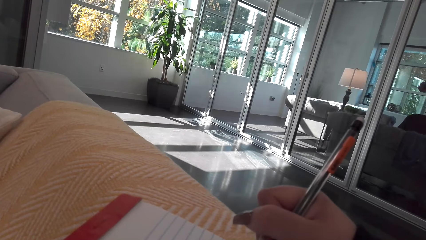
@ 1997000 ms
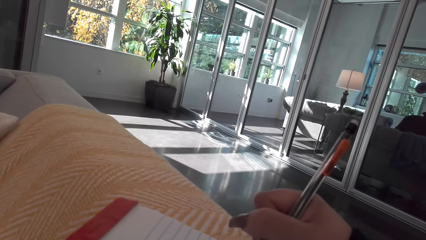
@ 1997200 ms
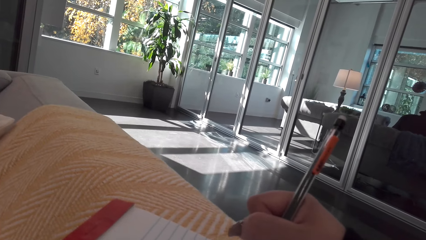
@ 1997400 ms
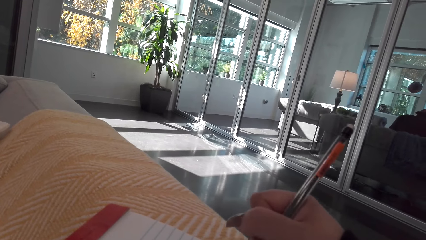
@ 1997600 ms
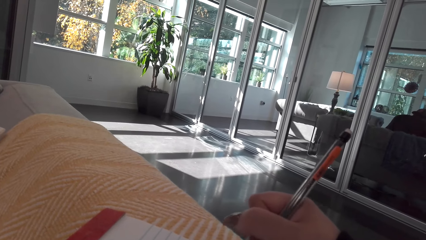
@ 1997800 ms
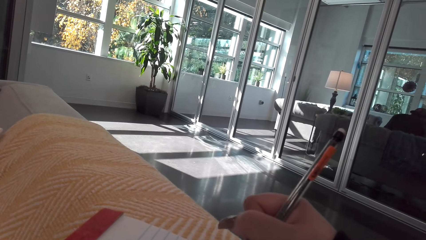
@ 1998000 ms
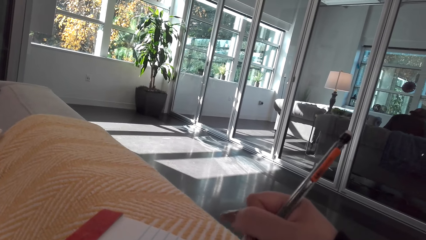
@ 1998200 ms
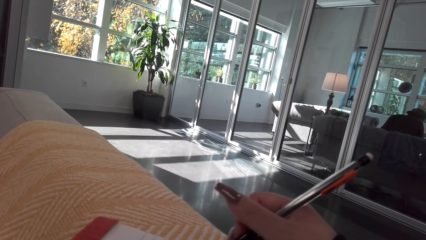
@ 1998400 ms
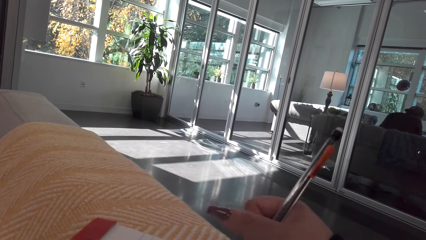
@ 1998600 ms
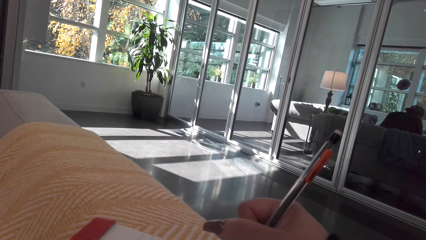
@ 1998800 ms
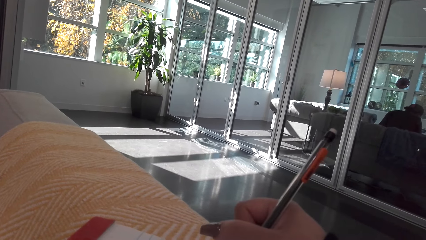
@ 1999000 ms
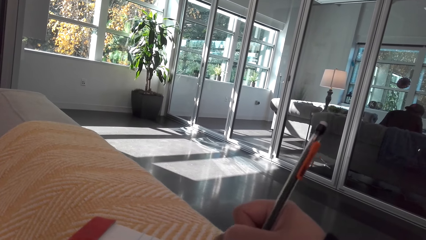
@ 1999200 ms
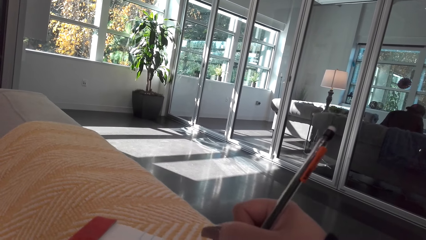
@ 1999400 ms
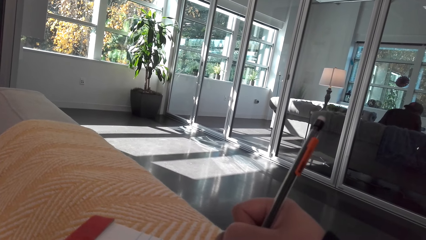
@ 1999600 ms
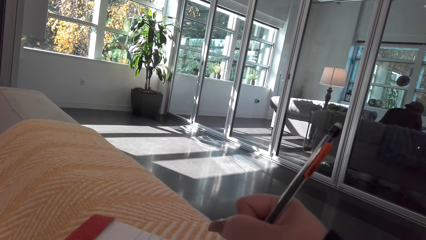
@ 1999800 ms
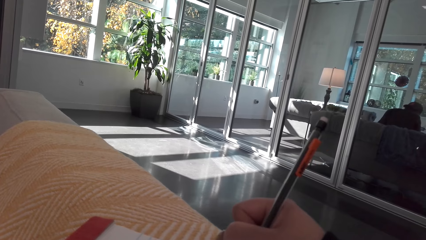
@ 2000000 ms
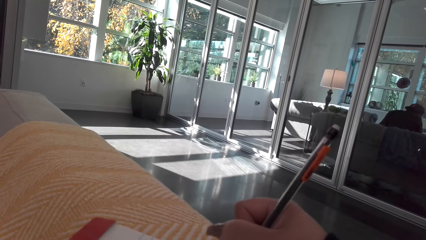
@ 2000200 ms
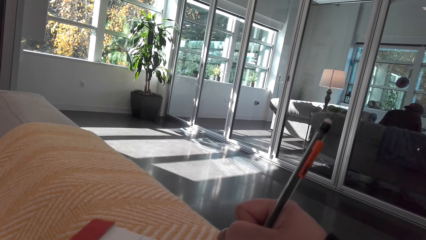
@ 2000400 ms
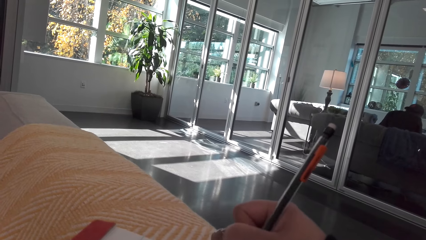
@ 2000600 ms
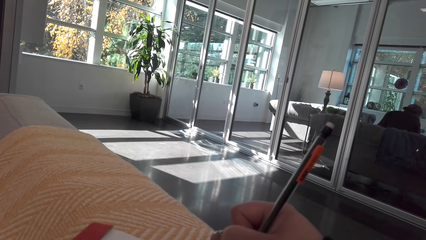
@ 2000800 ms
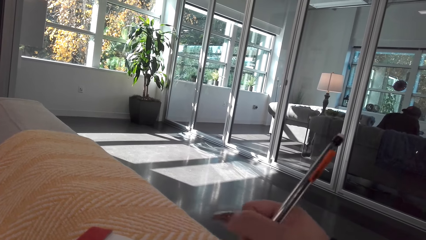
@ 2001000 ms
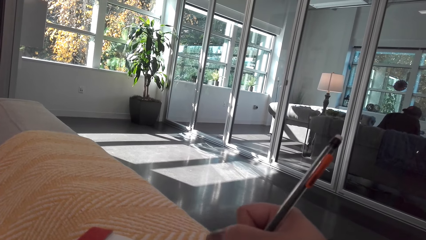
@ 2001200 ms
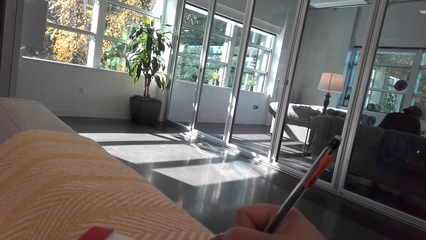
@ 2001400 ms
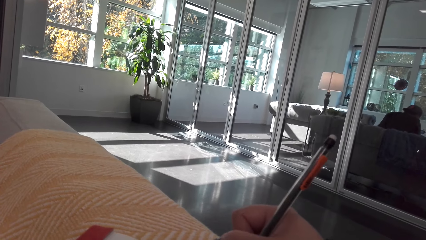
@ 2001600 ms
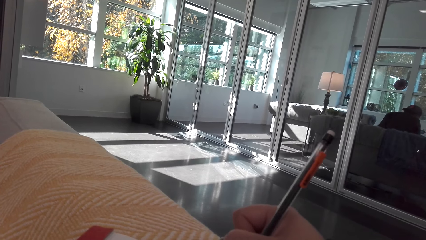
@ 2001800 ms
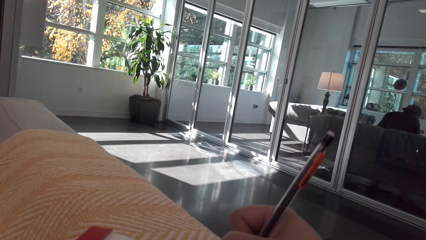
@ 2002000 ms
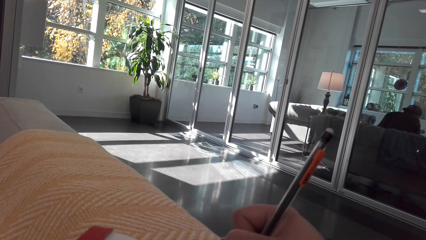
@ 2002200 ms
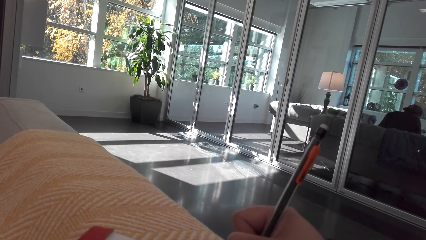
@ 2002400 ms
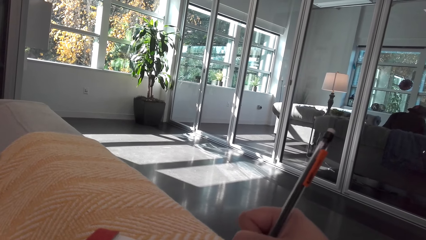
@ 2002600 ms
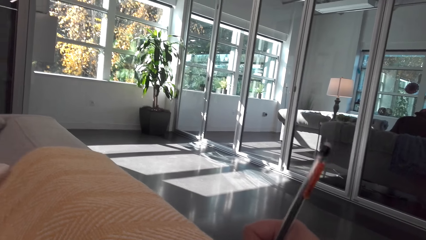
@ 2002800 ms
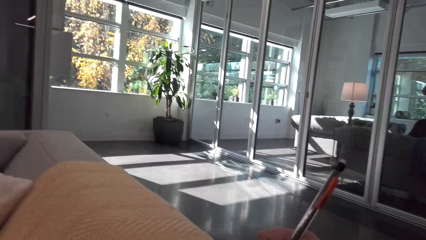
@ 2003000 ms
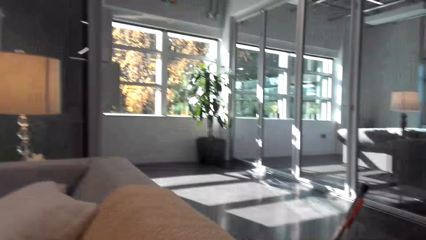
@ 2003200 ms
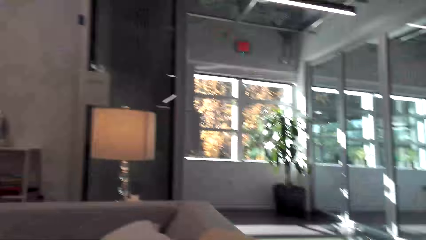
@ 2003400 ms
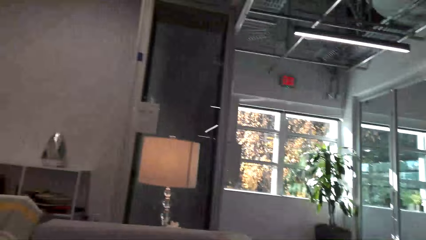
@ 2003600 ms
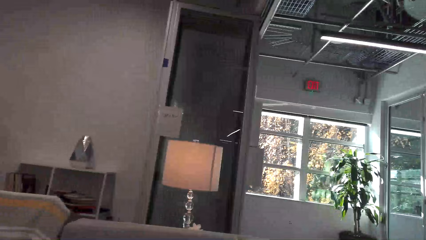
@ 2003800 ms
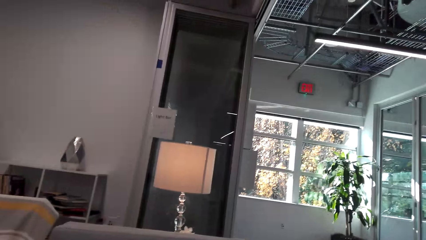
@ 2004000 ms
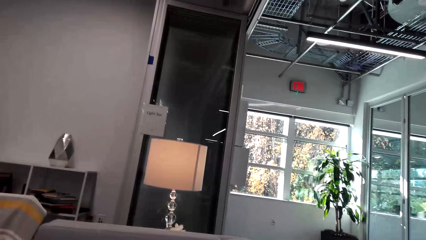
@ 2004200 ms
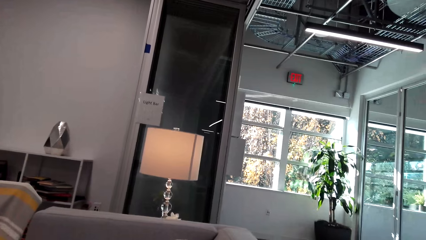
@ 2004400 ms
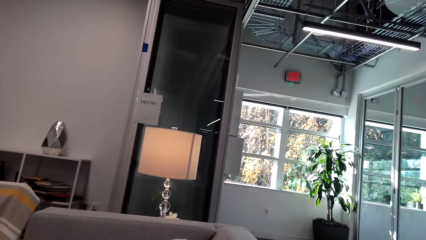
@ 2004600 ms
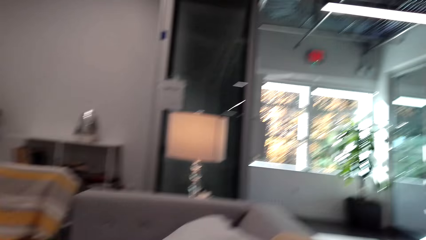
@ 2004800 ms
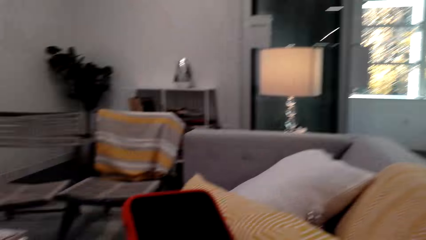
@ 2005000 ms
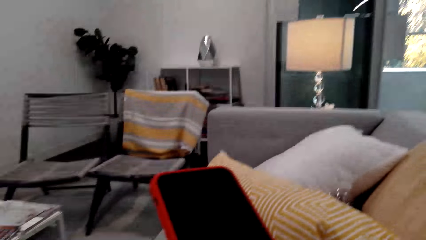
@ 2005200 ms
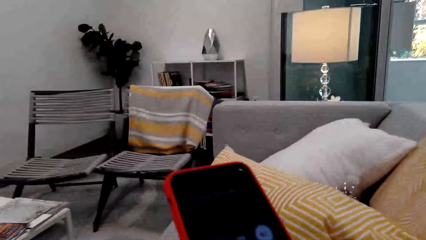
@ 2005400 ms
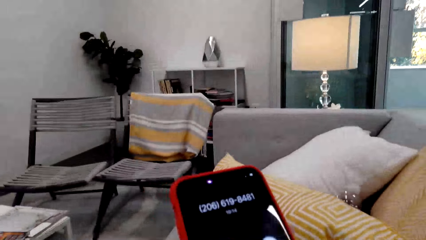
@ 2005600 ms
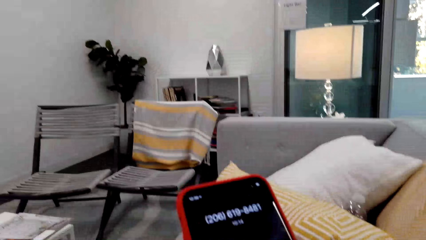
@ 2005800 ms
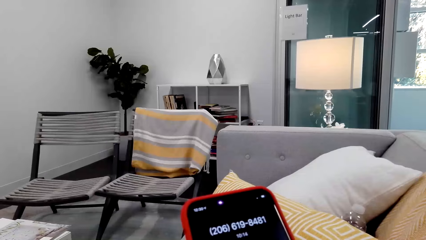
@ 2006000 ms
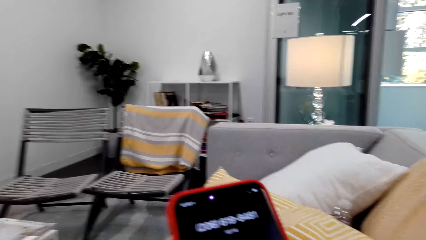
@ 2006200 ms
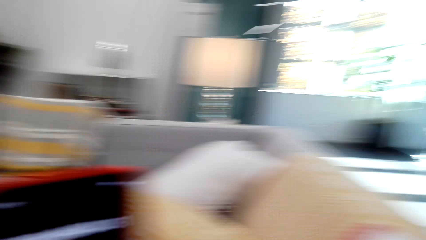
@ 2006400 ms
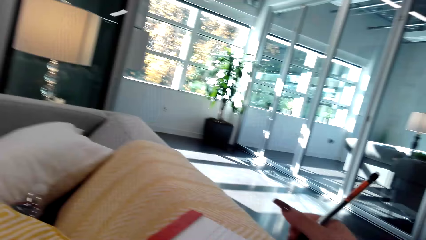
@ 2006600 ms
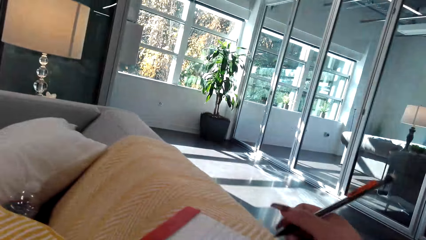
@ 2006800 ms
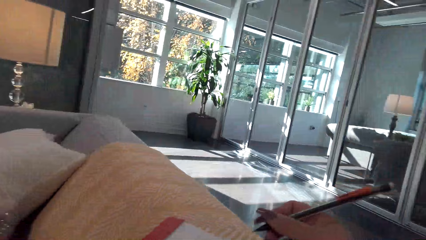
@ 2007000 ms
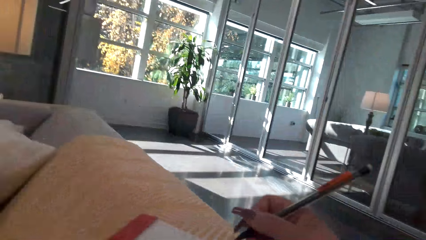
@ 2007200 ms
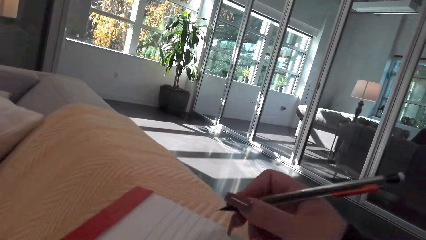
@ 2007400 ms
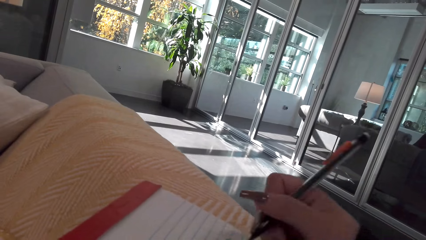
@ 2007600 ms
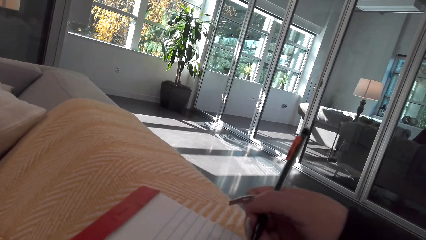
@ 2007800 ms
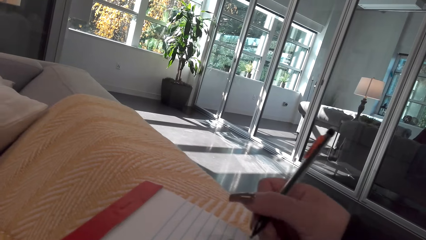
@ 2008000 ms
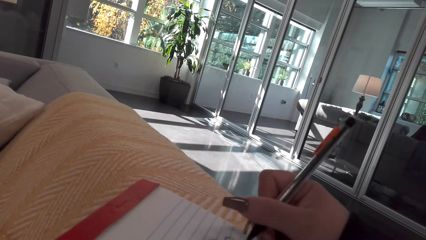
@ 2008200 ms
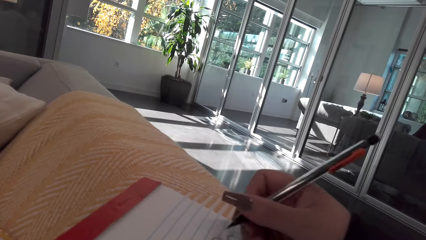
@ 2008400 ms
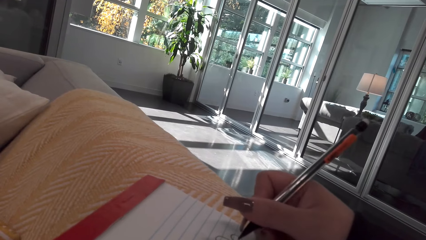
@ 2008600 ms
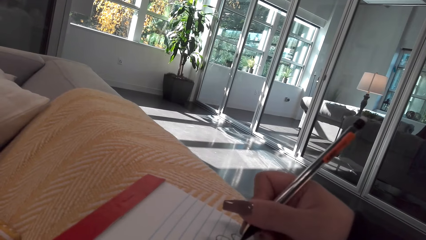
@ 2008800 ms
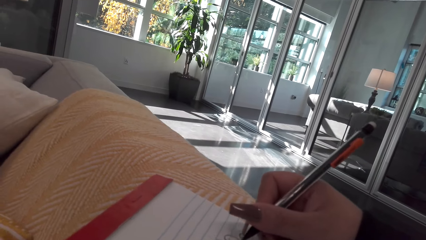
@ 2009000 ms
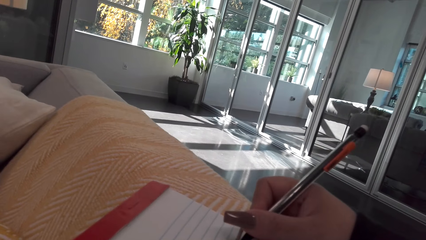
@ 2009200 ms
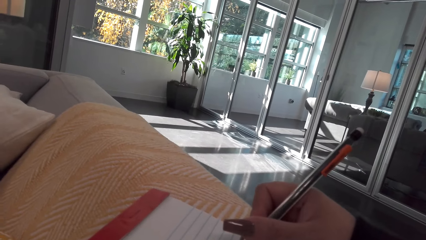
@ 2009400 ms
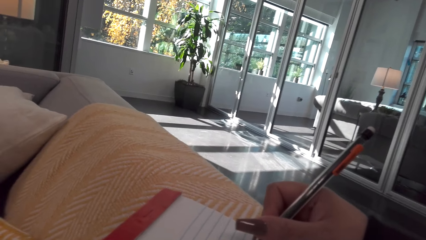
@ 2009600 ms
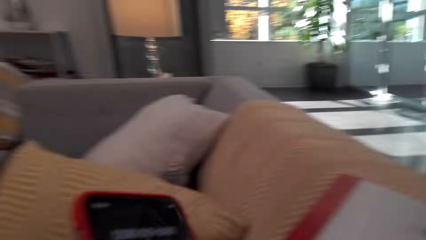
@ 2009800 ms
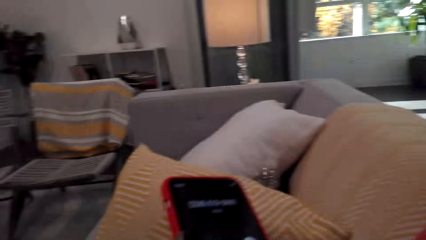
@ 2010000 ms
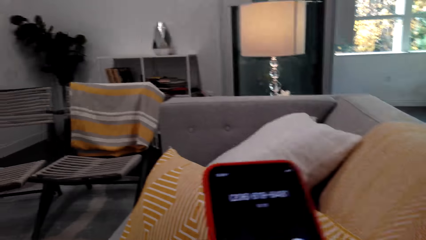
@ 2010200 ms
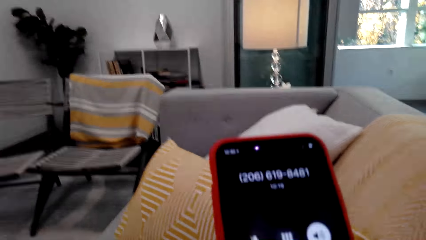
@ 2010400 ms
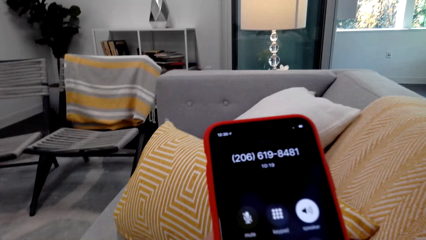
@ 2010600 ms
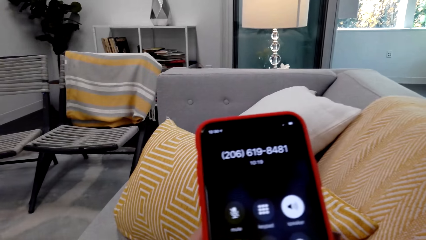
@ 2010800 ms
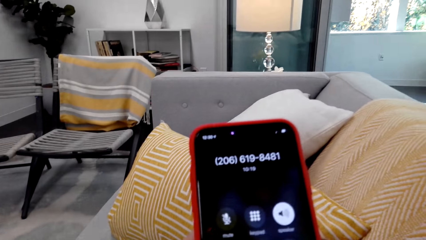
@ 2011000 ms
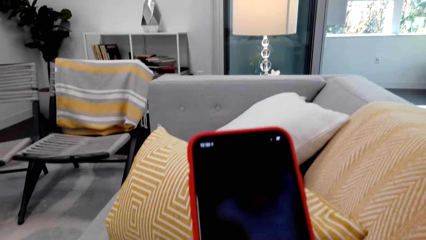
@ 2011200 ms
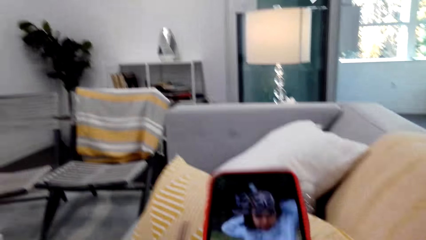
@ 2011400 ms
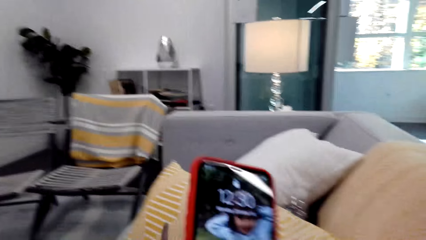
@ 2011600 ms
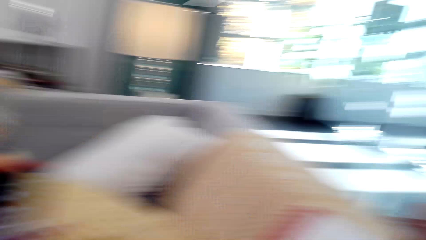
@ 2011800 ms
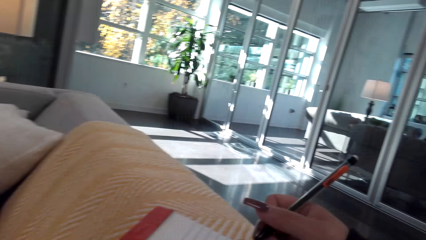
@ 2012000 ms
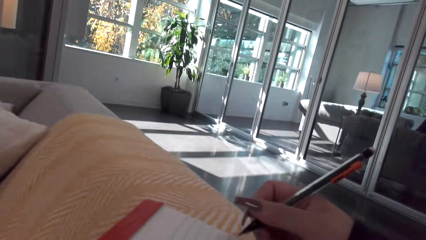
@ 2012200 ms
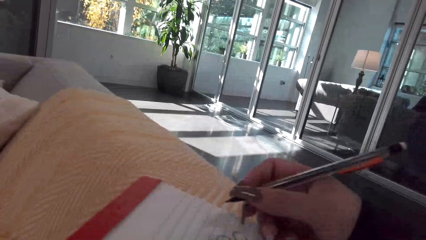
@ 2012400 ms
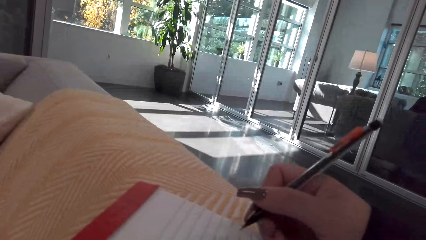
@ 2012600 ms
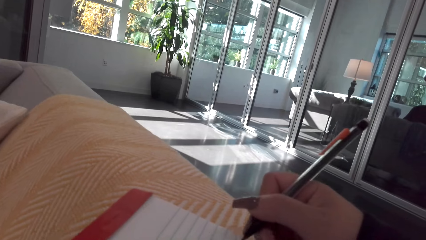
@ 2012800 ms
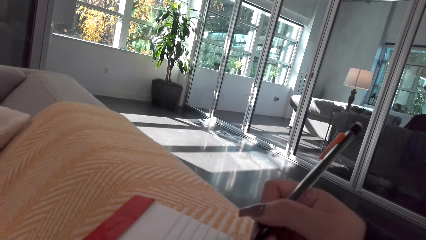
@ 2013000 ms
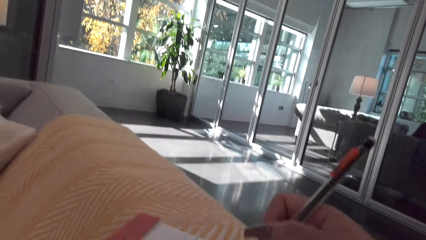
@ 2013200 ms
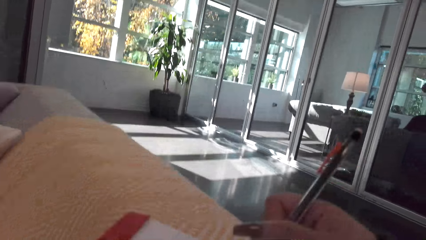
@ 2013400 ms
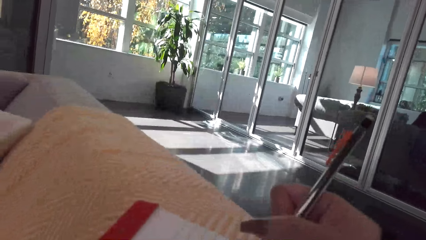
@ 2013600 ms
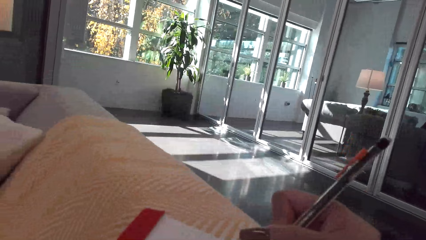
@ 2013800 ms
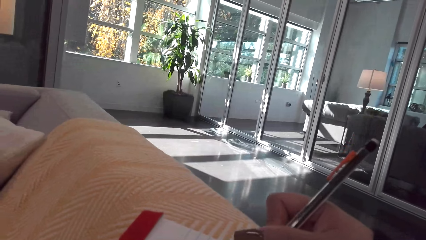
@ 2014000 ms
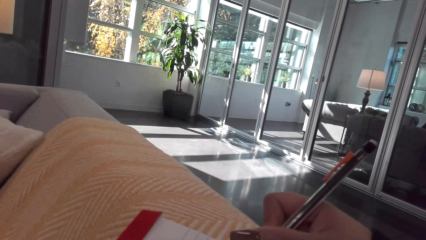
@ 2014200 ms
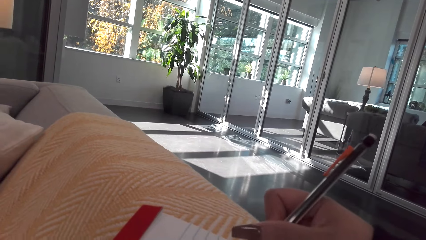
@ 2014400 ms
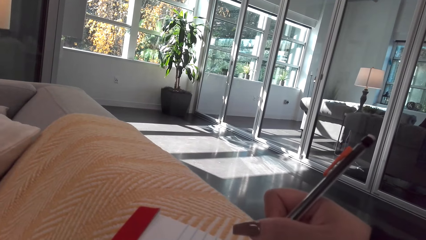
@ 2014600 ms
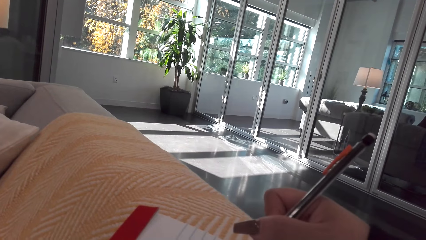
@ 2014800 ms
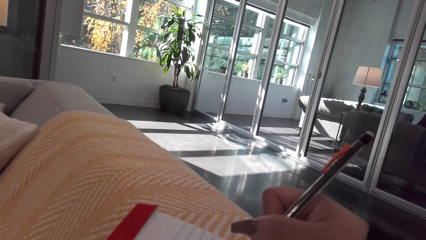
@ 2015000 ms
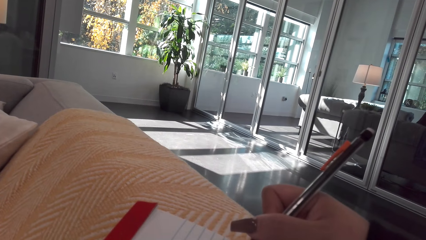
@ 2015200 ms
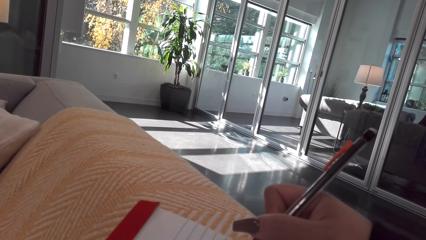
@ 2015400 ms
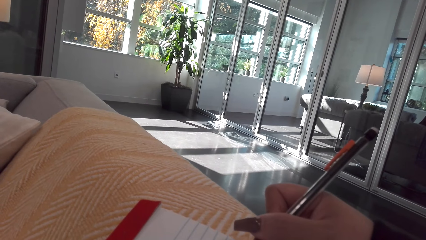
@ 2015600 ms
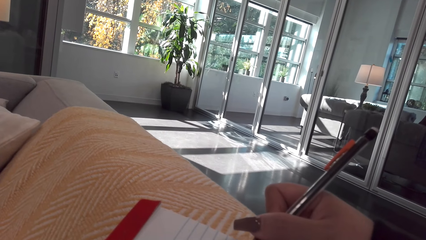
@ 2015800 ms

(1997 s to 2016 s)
The camera wearer looks around the room. They check the phone. They scroll the phone. They hold the pen. They draw on the book. They hold the phone. They scroll the phone. They hold the phone. They draw on the book.
